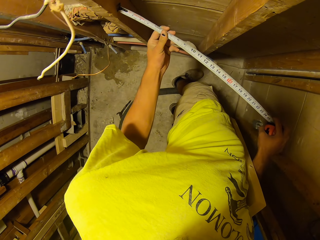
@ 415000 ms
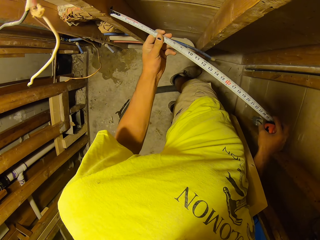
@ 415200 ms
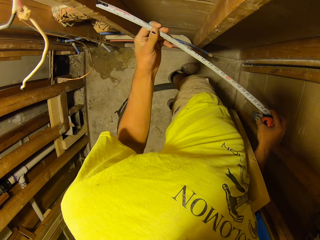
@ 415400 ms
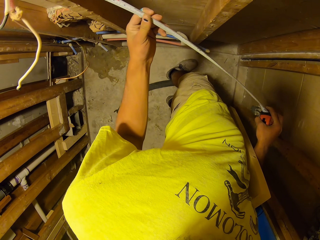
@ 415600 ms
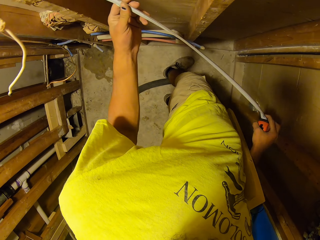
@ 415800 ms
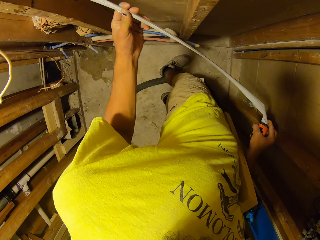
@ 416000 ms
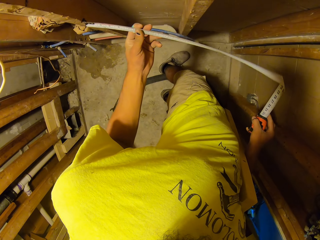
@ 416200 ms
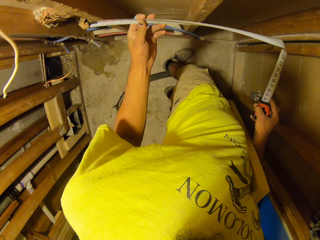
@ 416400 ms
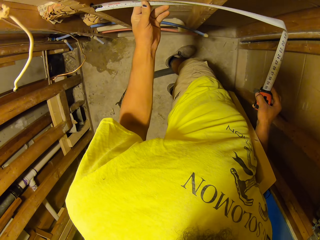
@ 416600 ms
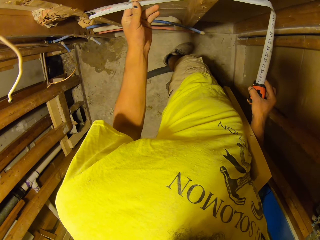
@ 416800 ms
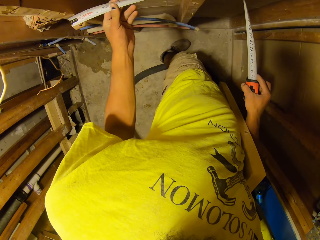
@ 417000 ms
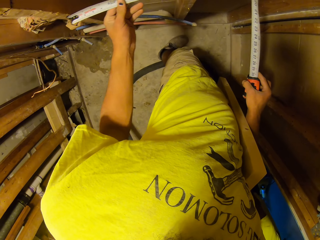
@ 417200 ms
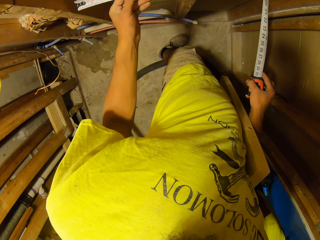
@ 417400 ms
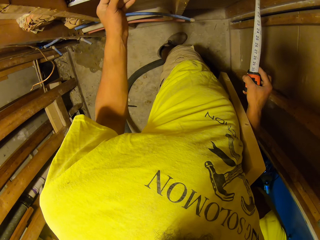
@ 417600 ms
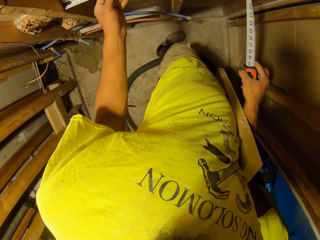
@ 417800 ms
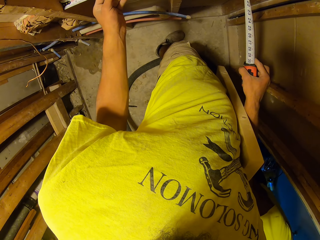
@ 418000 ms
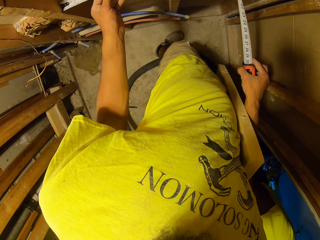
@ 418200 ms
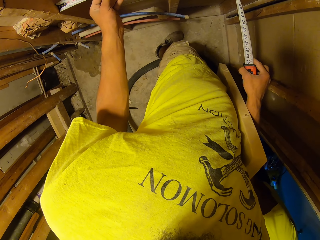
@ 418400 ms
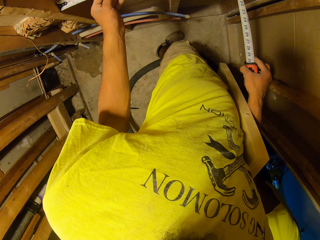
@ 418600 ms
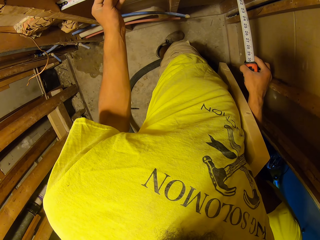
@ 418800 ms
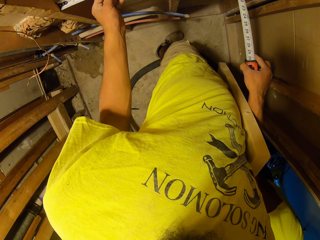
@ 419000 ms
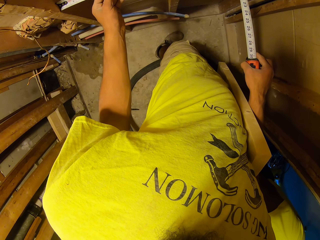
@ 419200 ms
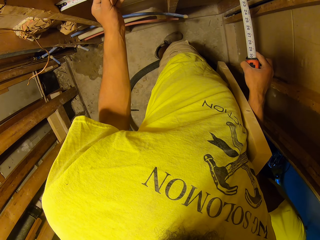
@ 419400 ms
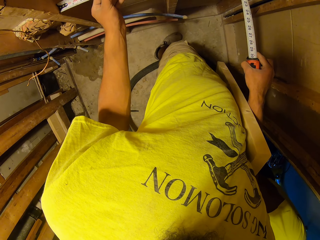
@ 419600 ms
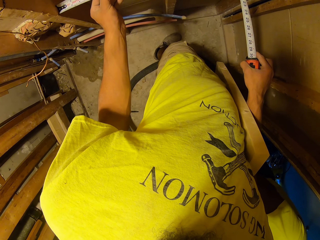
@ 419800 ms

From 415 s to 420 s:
The camera wearer takes measurements with the measuring tape.

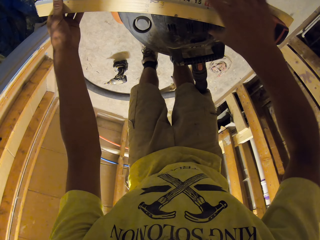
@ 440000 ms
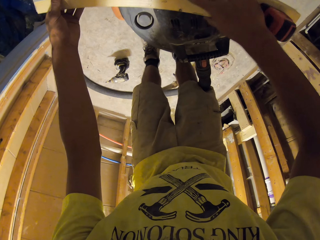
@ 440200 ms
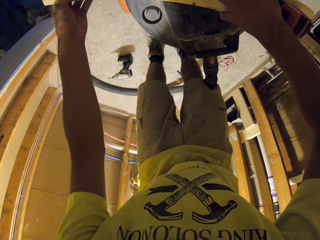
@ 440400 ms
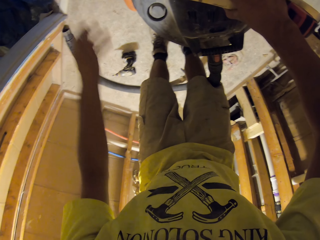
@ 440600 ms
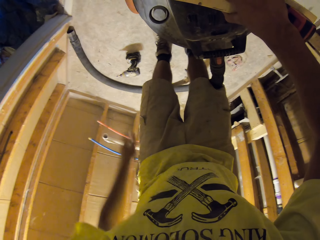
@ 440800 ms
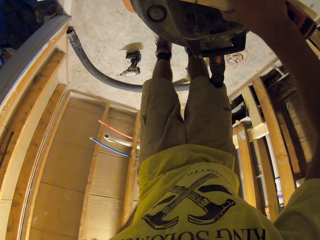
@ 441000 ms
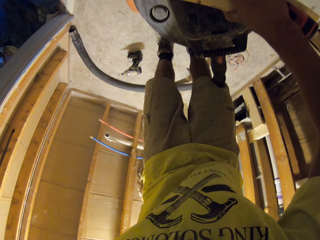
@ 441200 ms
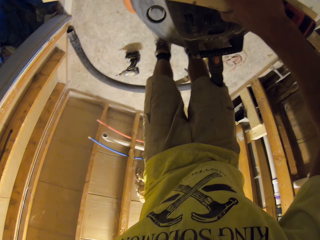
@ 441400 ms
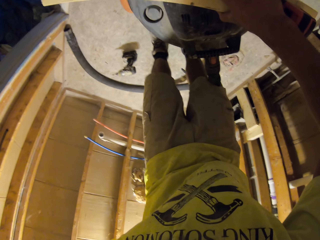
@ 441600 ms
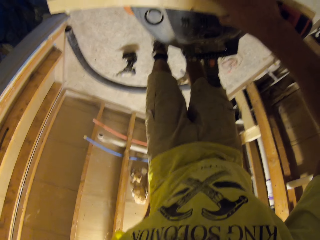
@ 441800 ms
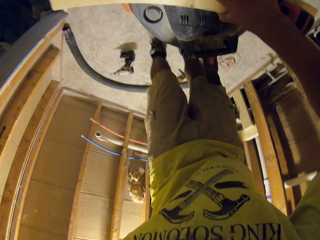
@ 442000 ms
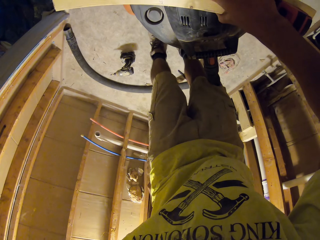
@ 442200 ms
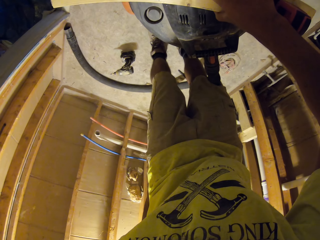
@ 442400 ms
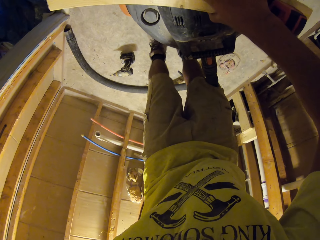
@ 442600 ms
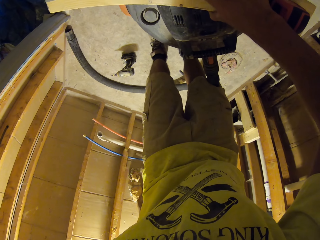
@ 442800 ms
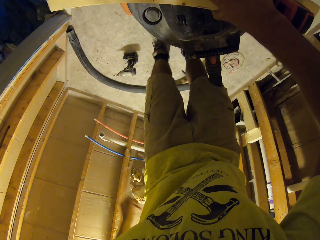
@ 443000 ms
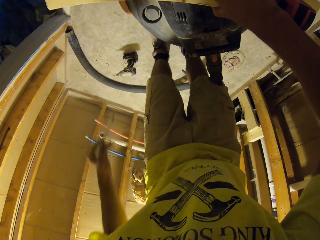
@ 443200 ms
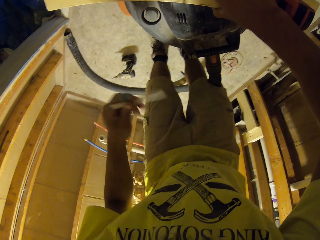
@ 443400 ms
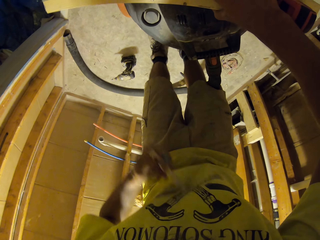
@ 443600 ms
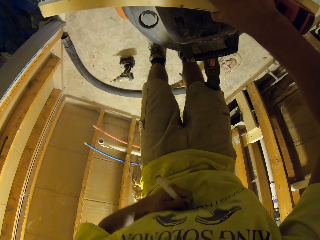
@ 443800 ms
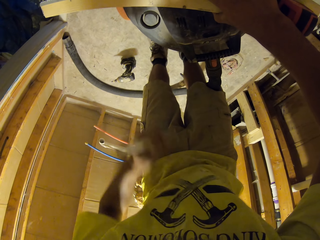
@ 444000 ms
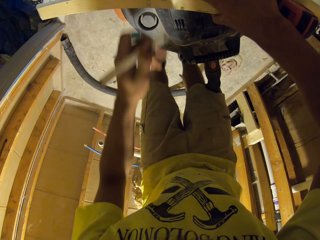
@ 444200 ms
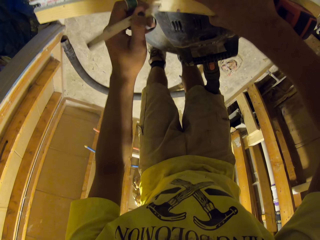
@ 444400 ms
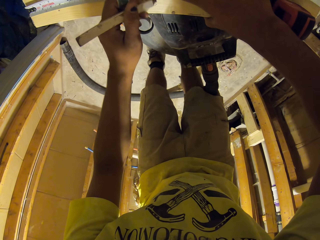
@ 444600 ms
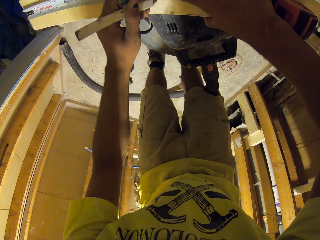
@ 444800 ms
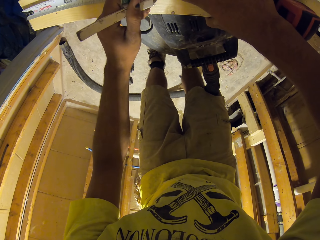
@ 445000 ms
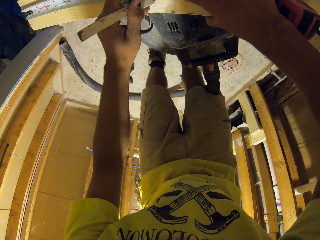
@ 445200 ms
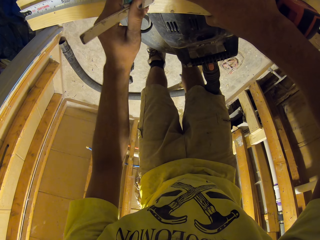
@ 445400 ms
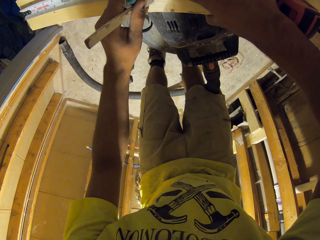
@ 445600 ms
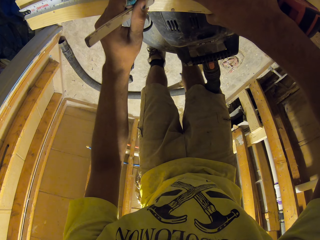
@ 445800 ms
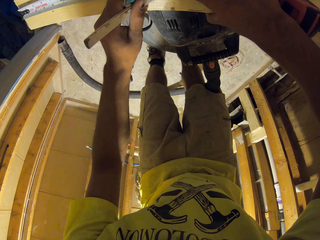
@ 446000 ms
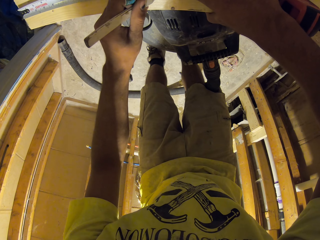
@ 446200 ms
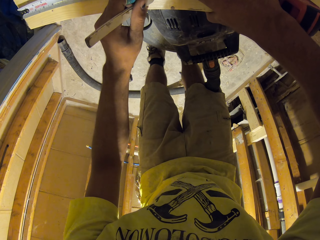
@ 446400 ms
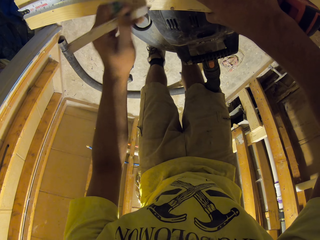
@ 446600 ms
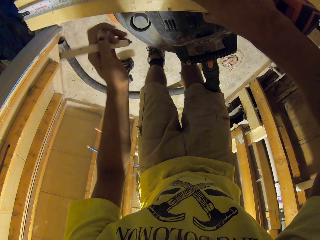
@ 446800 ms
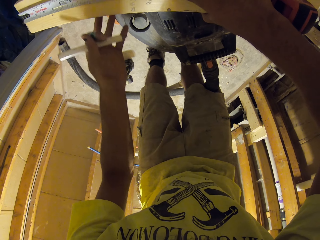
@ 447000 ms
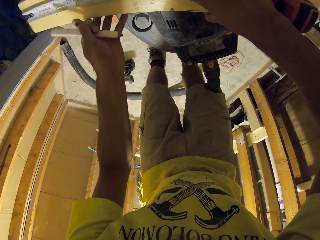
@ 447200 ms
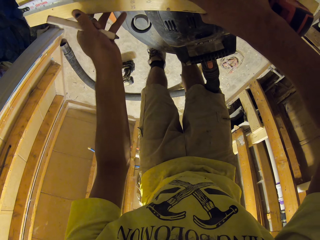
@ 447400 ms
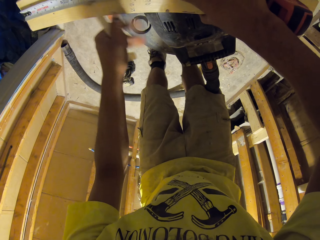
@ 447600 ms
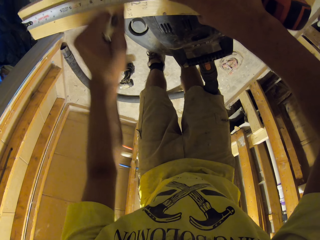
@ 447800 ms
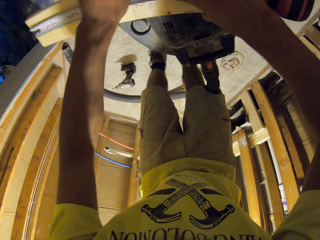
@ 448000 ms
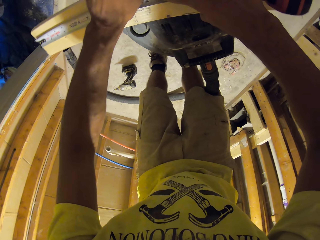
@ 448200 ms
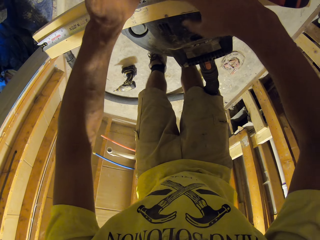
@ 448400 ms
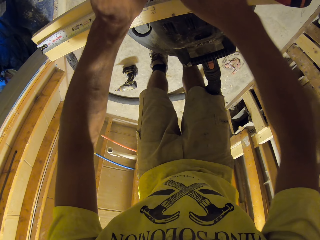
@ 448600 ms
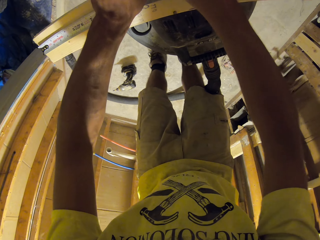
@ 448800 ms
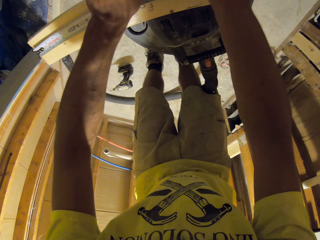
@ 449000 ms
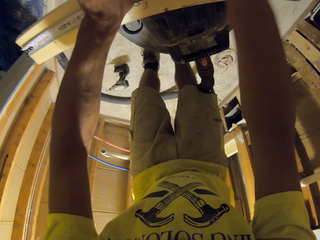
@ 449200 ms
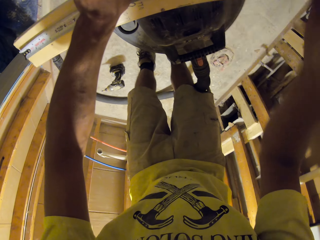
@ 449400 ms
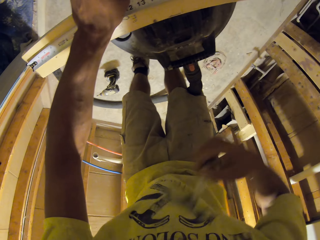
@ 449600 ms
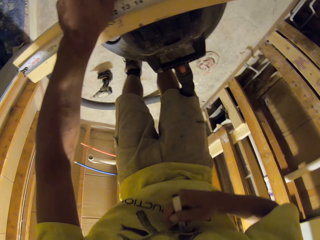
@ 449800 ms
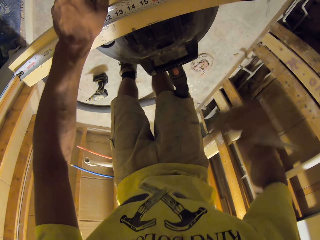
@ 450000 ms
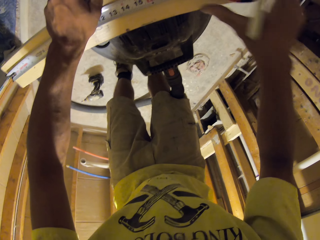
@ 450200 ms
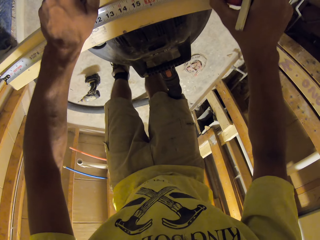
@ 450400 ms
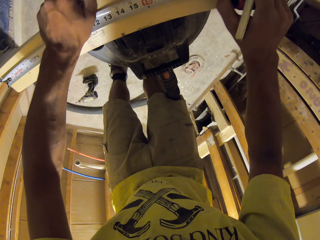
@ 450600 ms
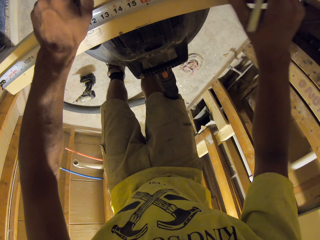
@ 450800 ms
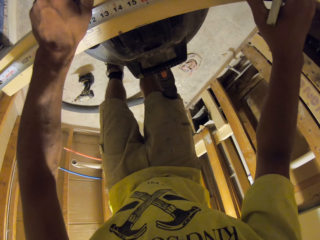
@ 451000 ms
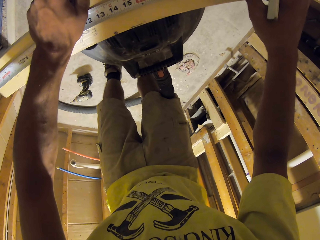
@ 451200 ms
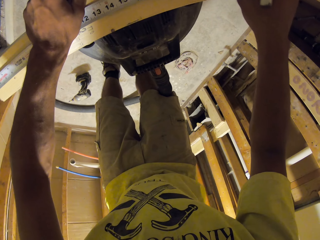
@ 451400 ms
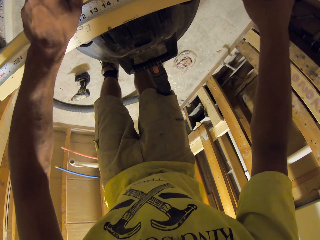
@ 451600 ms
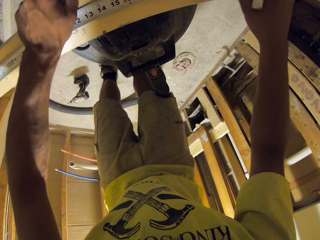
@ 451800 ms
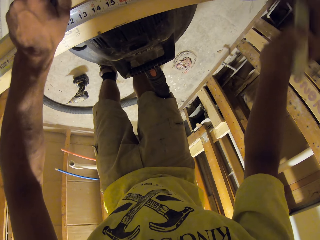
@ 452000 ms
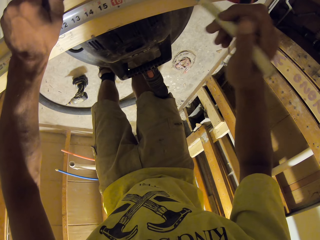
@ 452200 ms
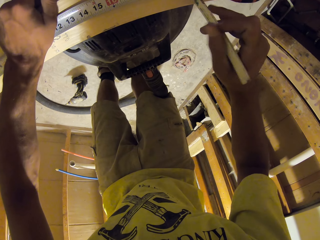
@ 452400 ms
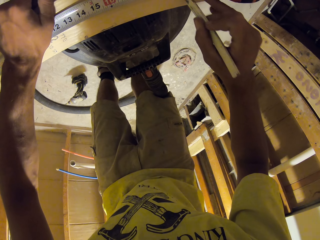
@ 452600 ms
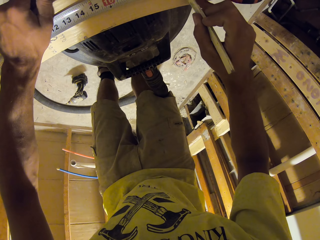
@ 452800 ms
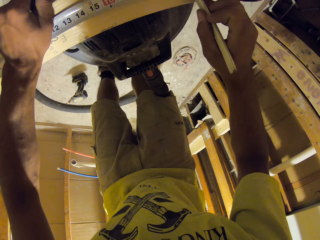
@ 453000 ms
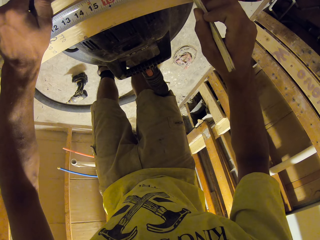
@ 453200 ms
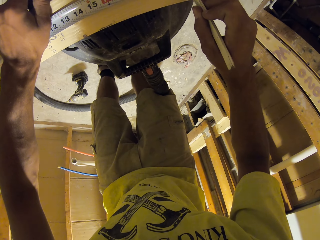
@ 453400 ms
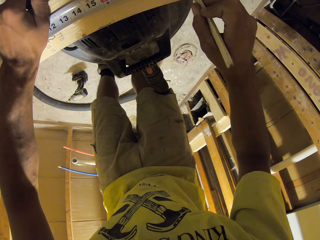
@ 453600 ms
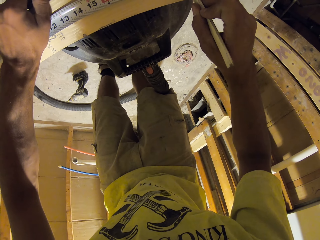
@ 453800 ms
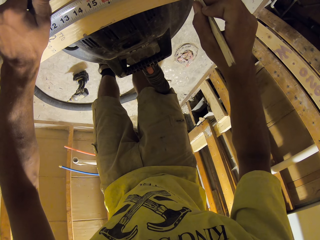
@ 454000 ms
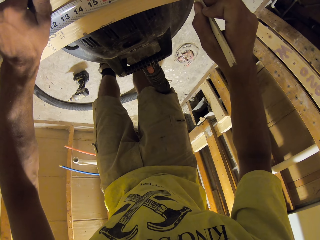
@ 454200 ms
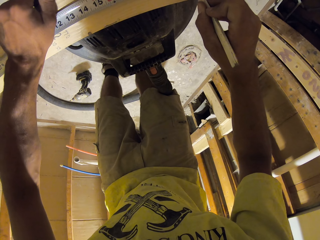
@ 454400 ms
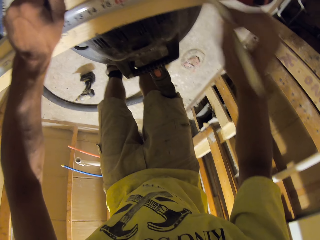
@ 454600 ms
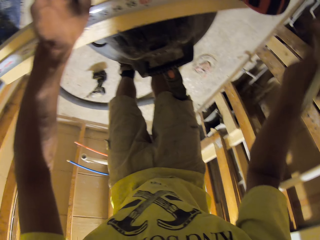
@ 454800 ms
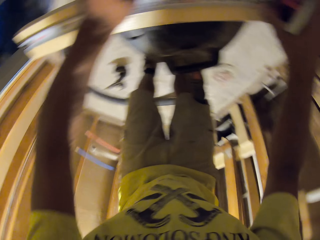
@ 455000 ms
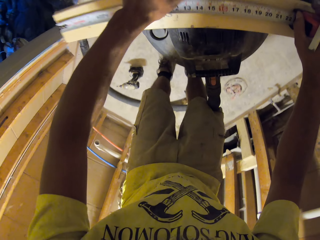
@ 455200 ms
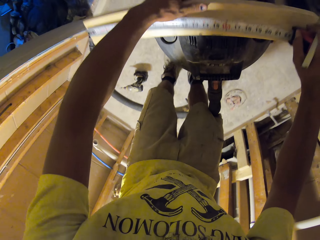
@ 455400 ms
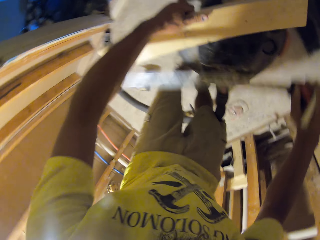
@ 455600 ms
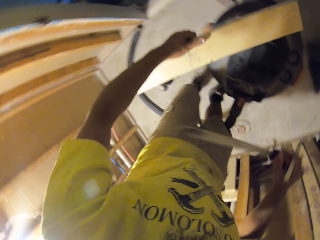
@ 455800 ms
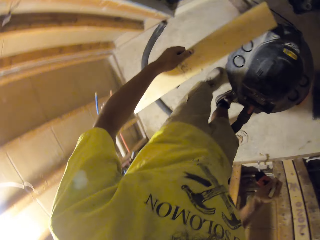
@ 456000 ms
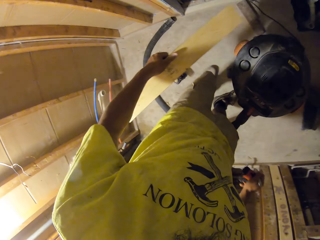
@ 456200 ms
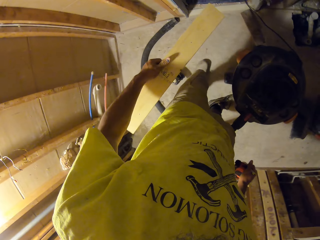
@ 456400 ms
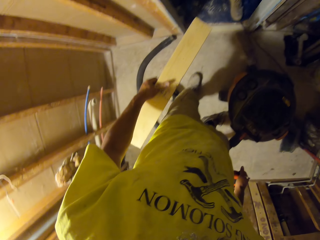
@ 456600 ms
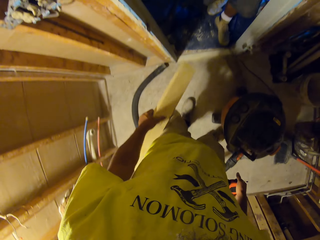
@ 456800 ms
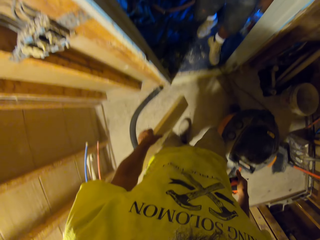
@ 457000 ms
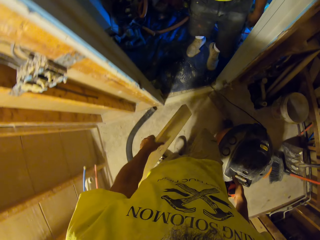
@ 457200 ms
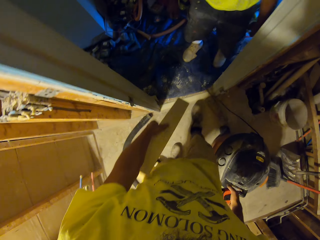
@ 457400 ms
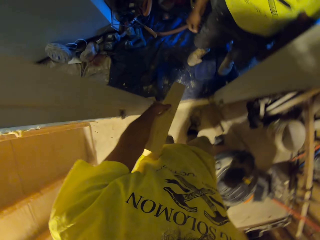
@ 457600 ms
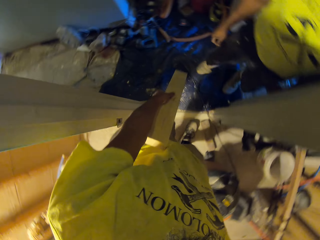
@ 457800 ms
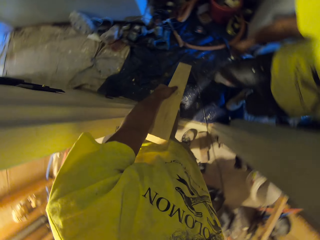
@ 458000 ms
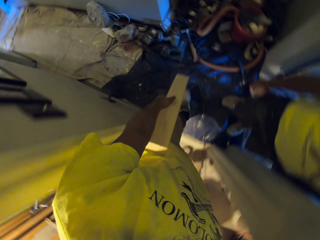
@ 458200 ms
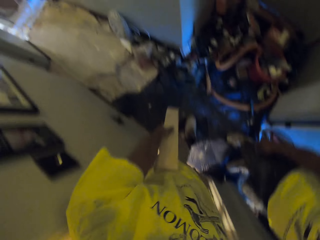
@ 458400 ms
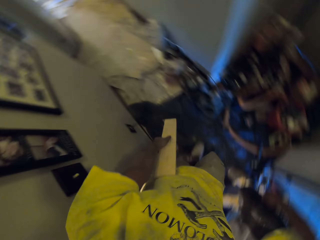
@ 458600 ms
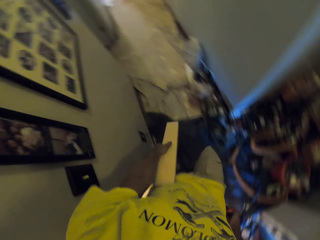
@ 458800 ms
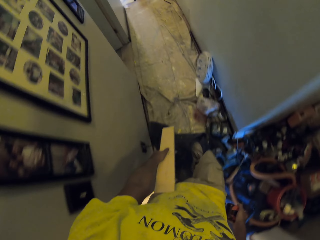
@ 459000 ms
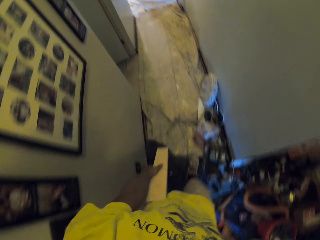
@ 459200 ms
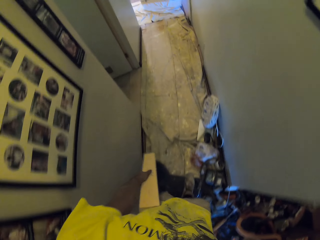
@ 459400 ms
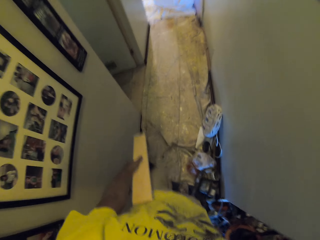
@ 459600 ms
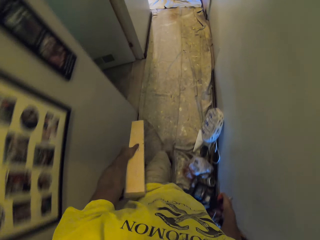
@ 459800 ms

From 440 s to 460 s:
The camera wearer takes out the mark pen from the left pocket. They label the measurement on the timber with the pen. They touch the tape measure. They label the measurement on the timber with the pen. They pick up the timber. They walk outside of the room and walk towards the table.
